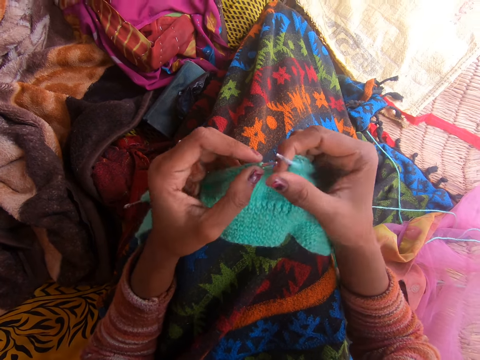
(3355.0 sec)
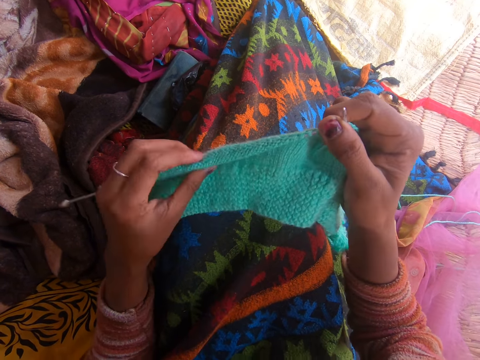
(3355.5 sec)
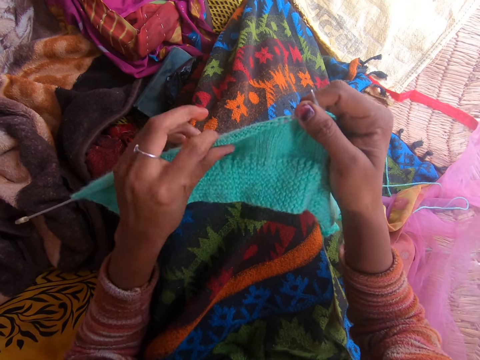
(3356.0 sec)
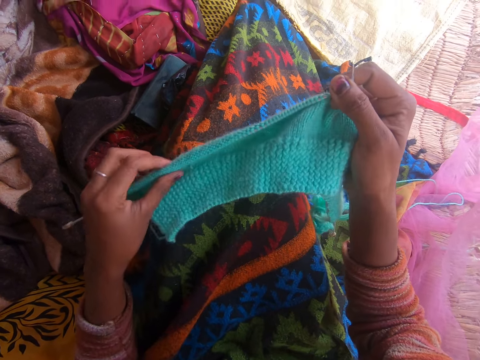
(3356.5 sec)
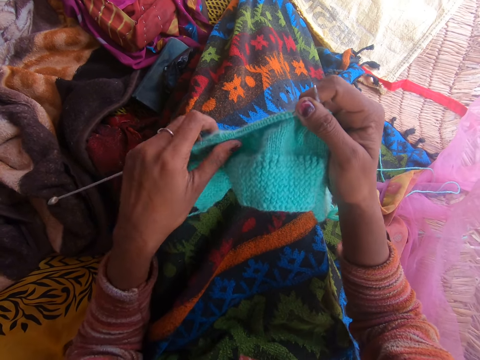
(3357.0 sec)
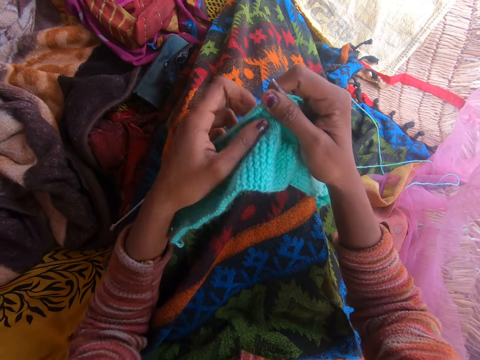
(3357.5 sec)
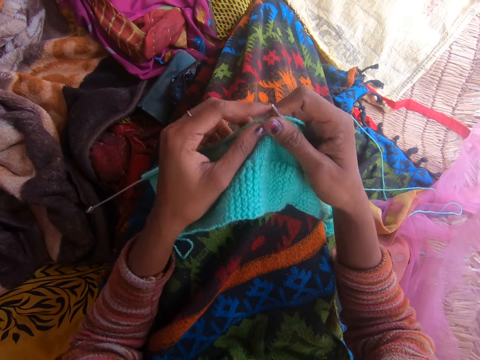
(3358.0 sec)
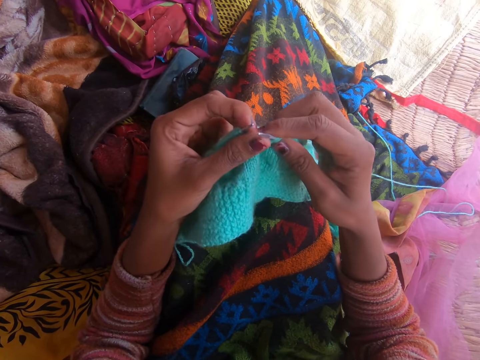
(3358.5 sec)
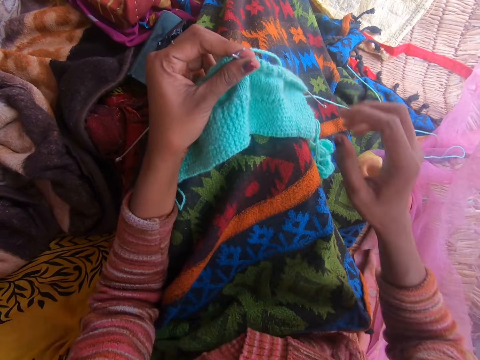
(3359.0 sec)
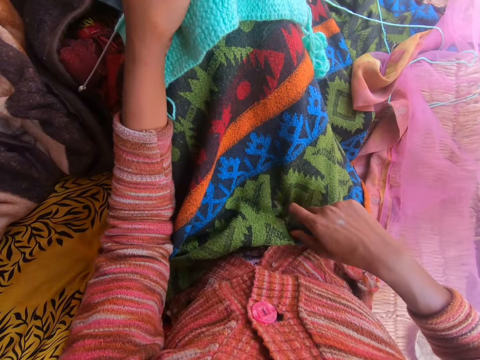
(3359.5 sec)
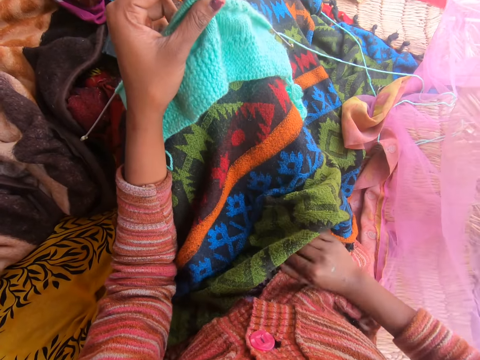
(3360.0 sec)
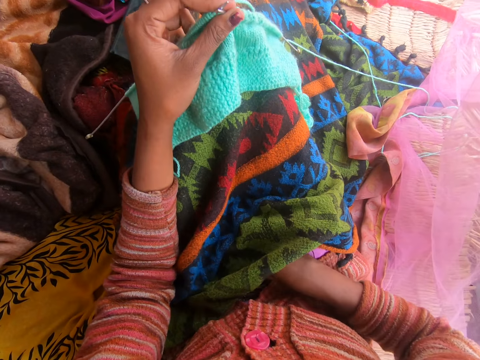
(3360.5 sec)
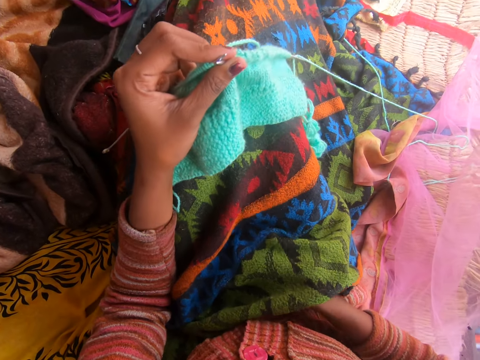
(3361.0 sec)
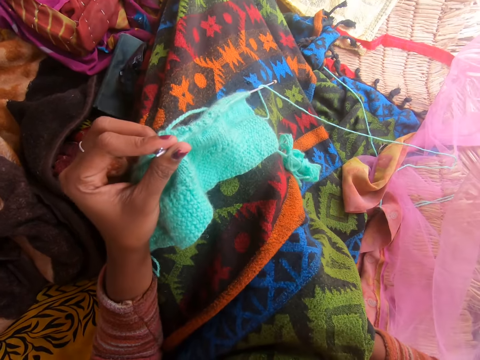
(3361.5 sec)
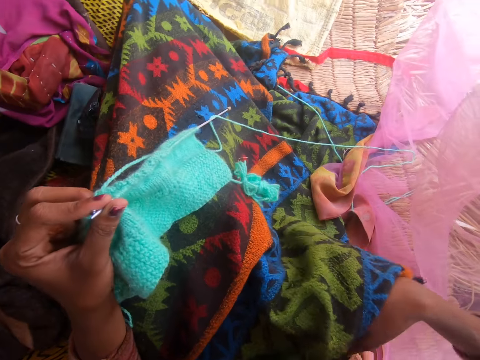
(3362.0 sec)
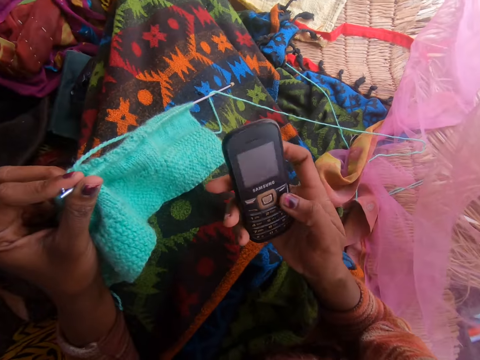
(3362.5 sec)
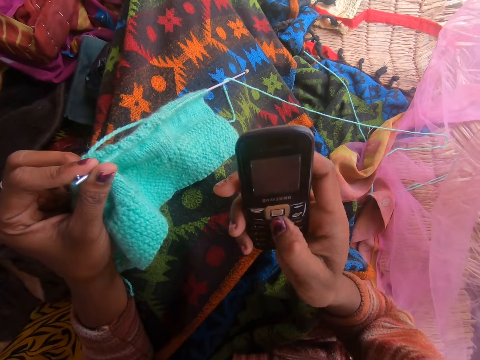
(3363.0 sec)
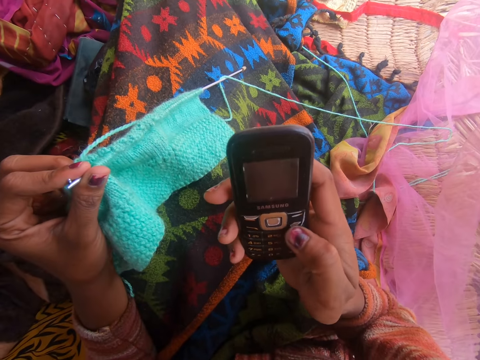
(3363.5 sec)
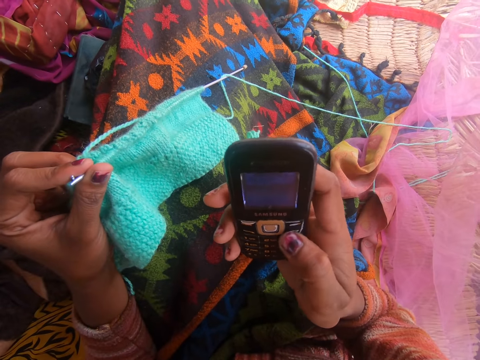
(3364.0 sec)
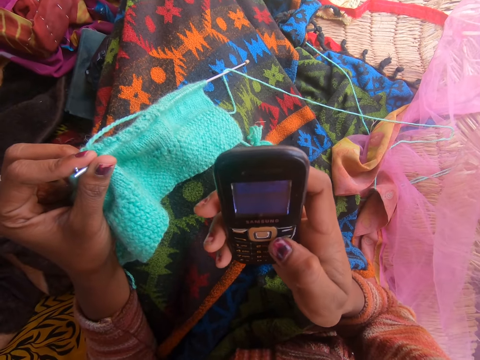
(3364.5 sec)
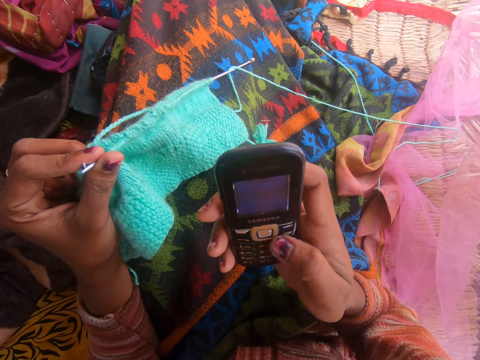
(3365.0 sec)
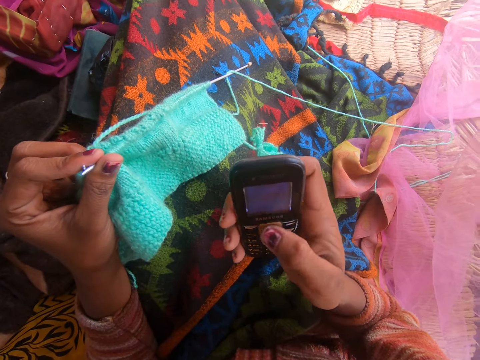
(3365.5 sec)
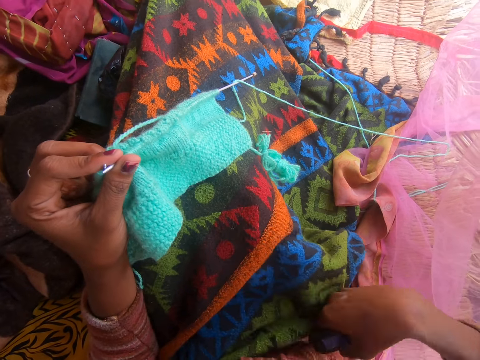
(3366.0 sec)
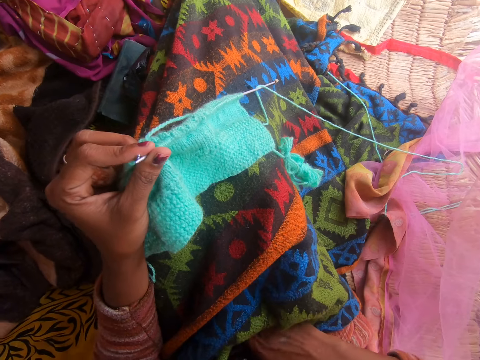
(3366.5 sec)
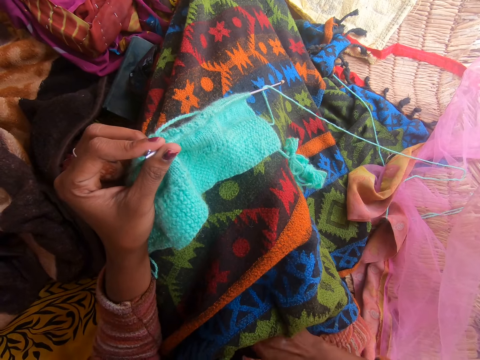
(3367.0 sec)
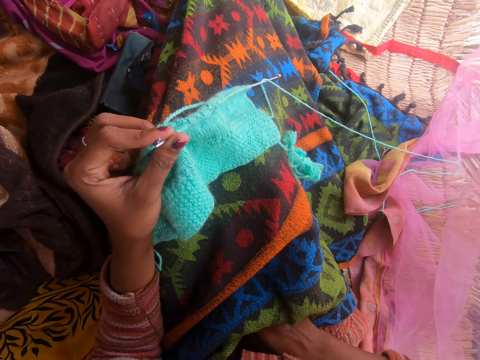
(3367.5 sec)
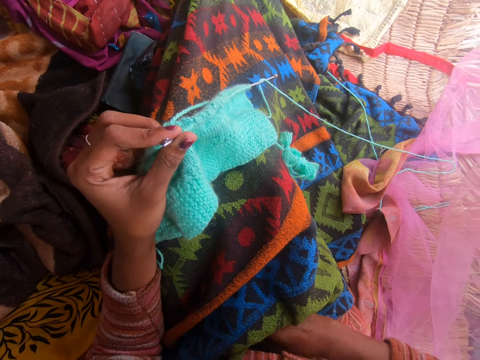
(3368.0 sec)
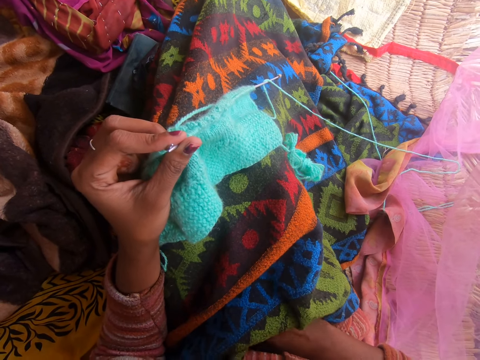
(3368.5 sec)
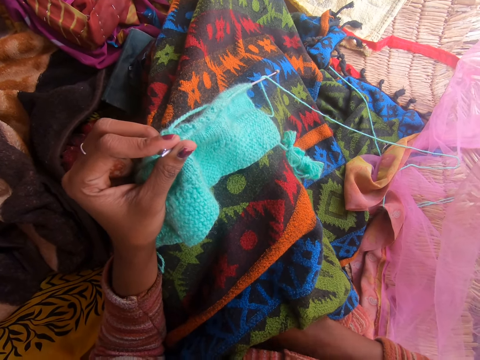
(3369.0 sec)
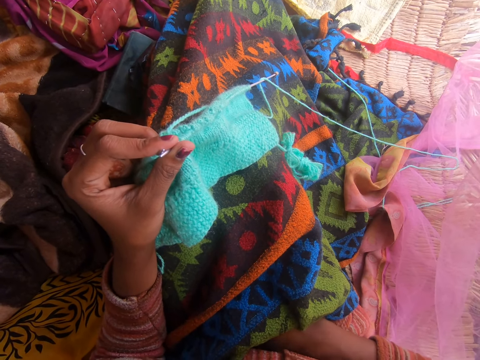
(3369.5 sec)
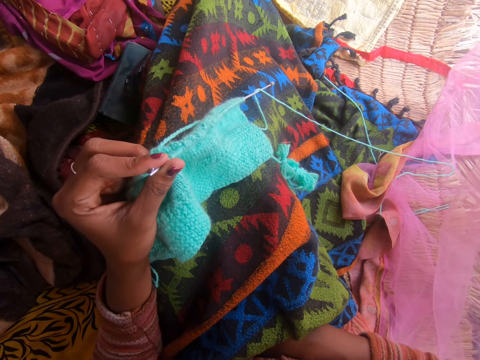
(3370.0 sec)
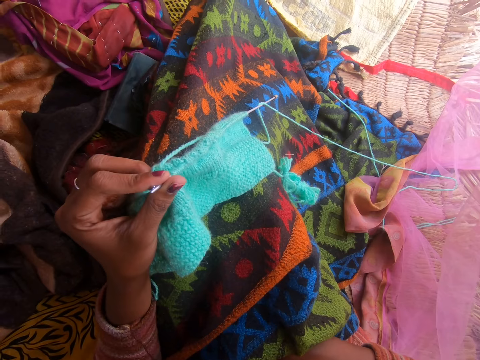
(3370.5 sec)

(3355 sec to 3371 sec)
The camera wearer adjusts the fabric on the left knitting pin. She talks. She adjusts the wrapper on her legs with her right hand, retrieves a phone from beneath the wrapper, operates the phone with her right hand, and keeps the phone beneath her wrapper.

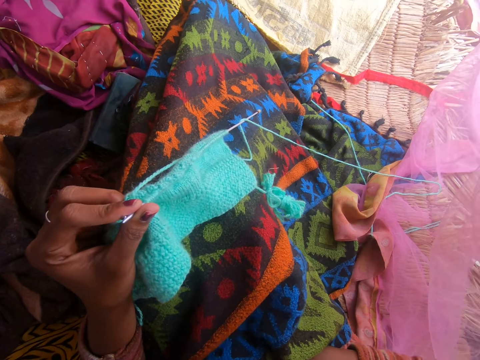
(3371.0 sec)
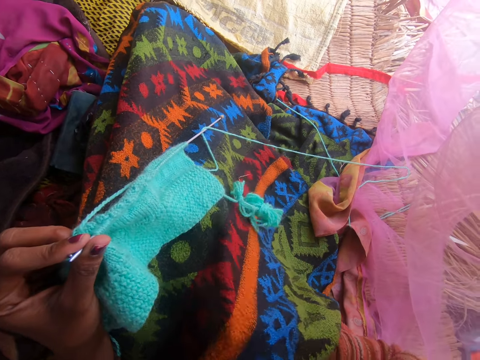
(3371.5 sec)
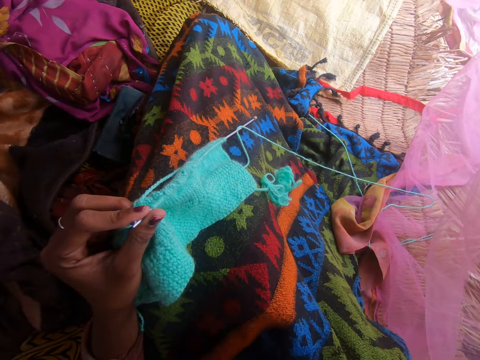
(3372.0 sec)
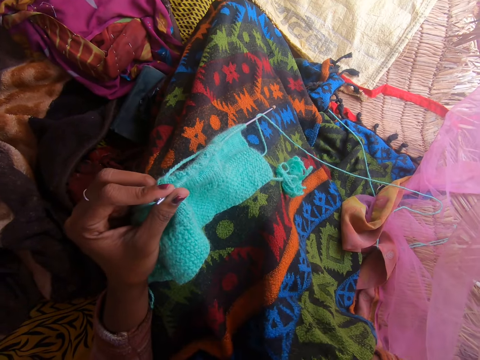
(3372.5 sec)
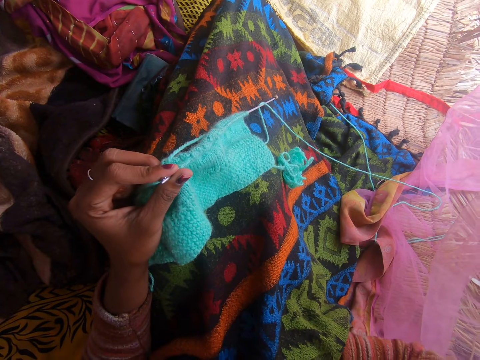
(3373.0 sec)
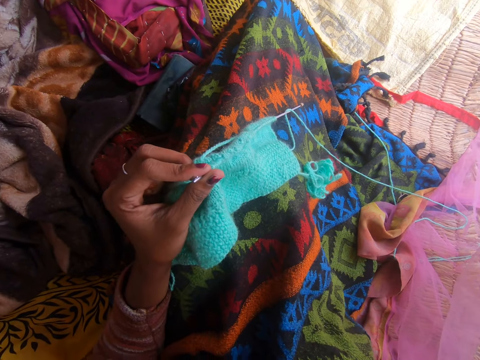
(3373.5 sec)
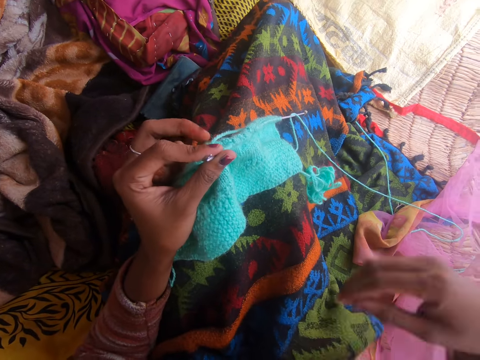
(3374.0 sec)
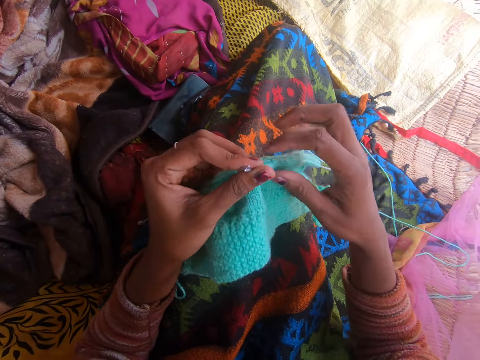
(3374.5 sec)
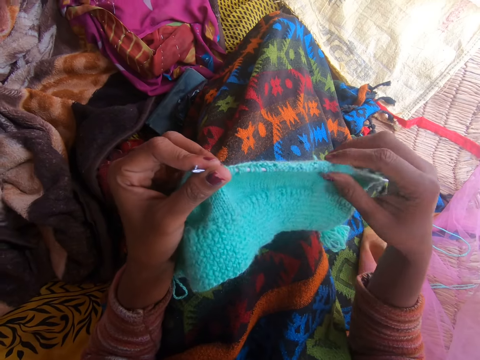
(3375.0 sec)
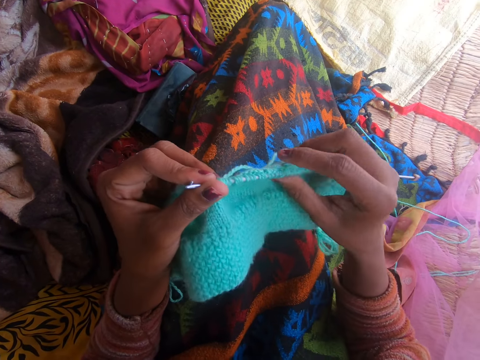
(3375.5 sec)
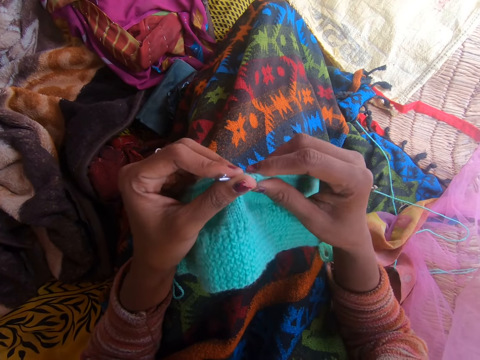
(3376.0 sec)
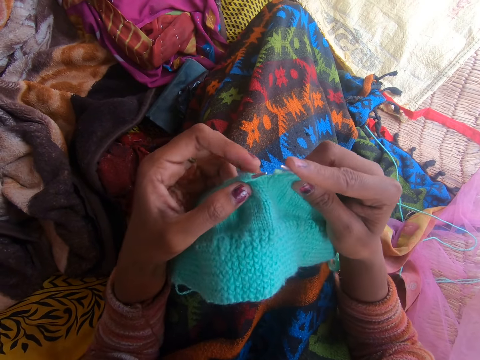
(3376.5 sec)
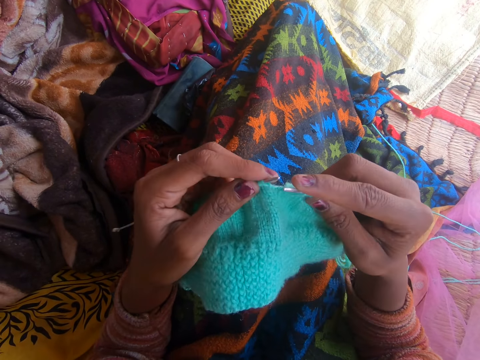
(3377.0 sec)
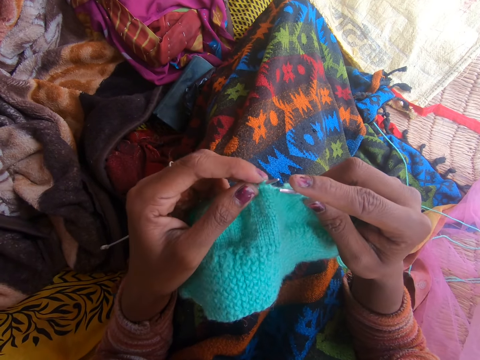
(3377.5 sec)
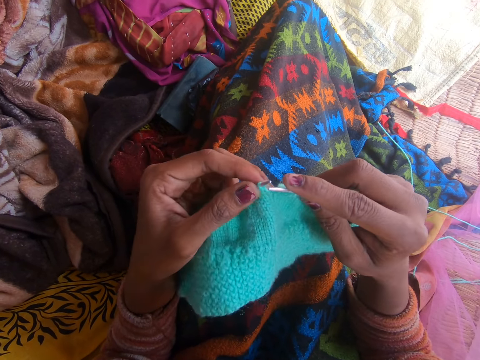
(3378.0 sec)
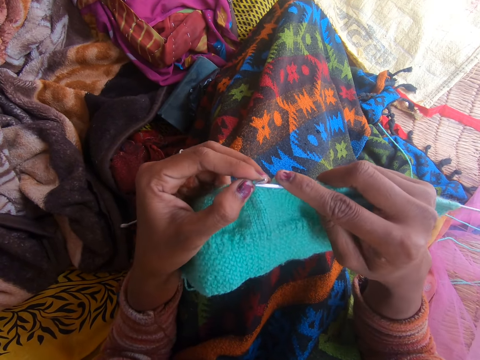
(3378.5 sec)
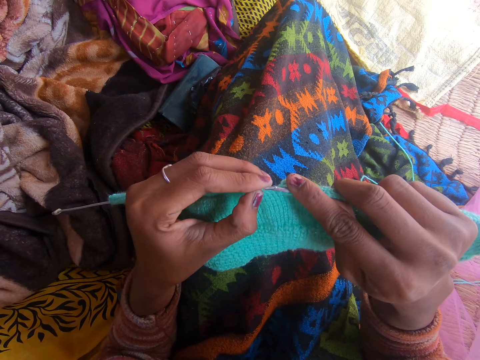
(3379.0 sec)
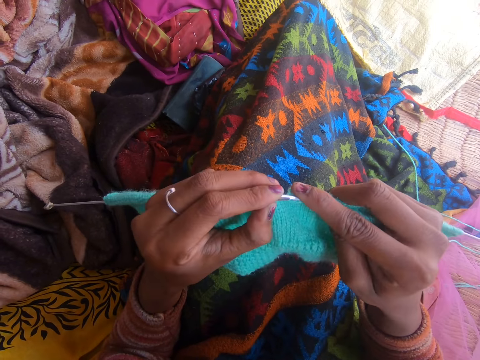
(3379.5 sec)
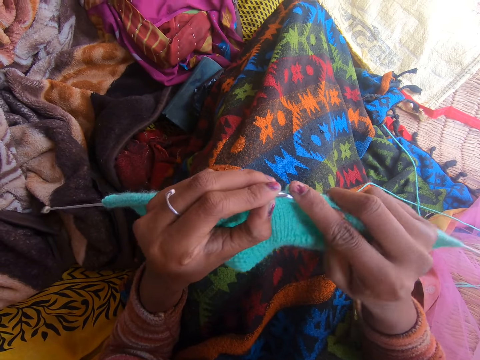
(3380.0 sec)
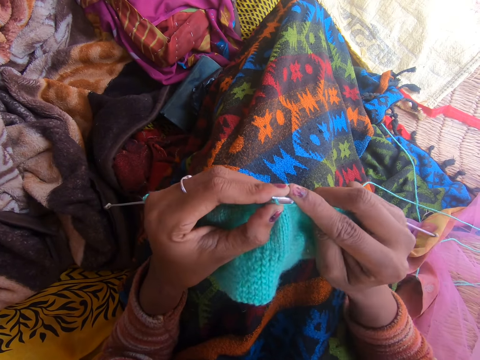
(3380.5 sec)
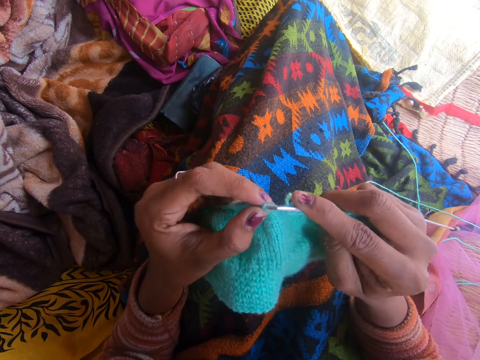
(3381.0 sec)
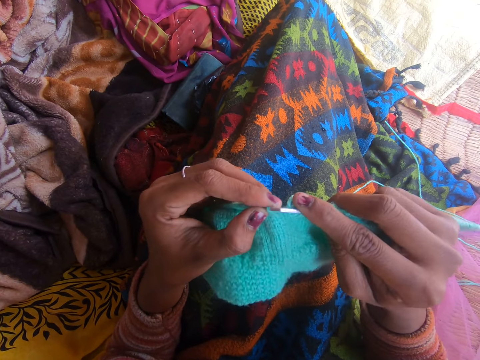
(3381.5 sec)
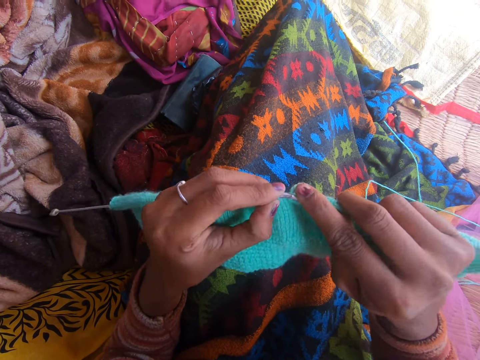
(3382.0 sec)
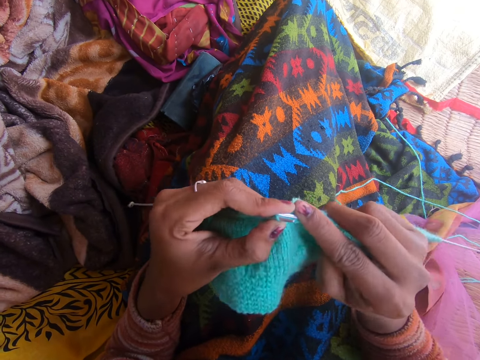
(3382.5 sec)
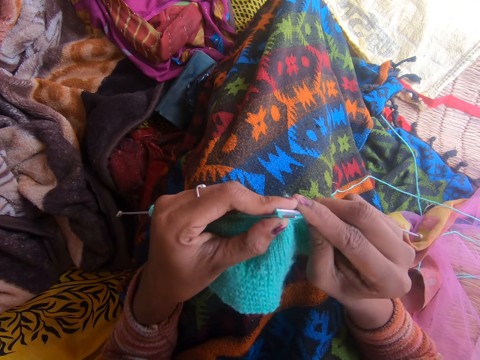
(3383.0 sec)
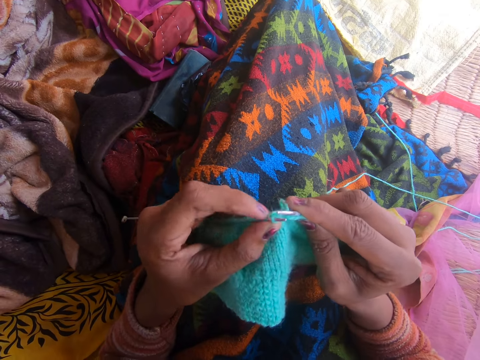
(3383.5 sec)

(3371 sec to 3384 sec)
The camera wearer knits the fabric with the knitting needle. She takes the fabric with her right hand.
